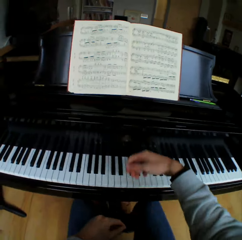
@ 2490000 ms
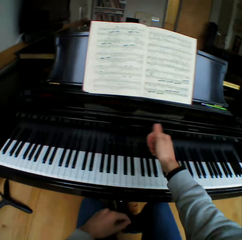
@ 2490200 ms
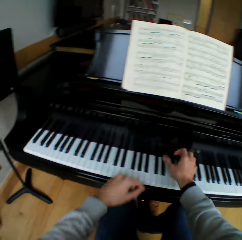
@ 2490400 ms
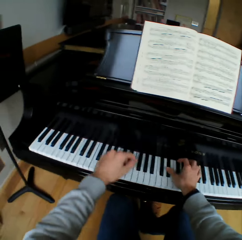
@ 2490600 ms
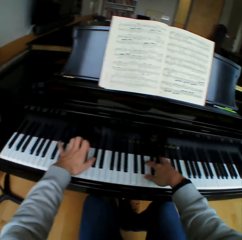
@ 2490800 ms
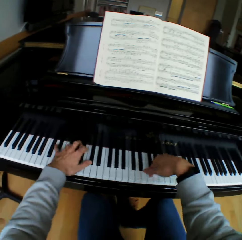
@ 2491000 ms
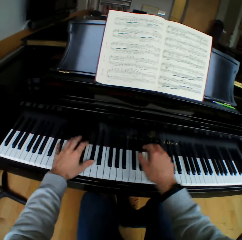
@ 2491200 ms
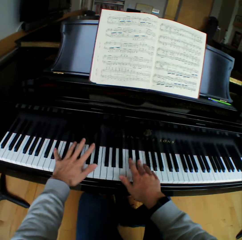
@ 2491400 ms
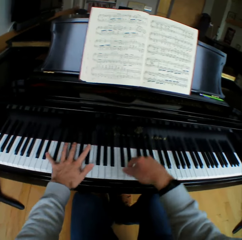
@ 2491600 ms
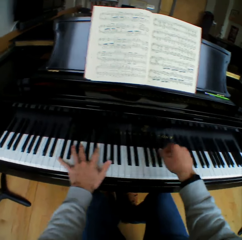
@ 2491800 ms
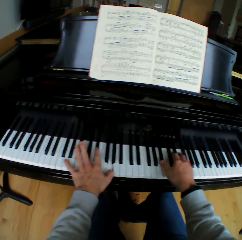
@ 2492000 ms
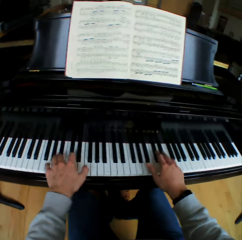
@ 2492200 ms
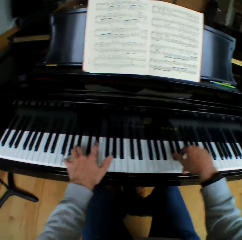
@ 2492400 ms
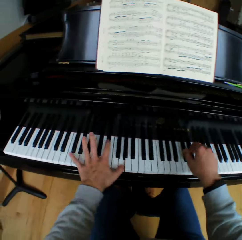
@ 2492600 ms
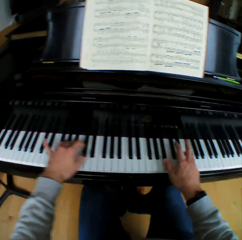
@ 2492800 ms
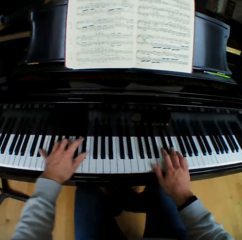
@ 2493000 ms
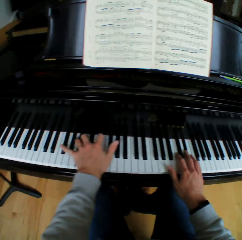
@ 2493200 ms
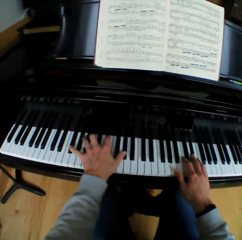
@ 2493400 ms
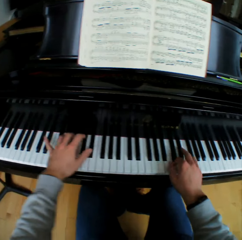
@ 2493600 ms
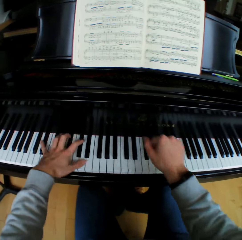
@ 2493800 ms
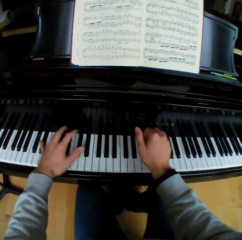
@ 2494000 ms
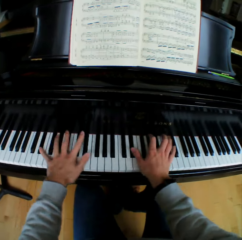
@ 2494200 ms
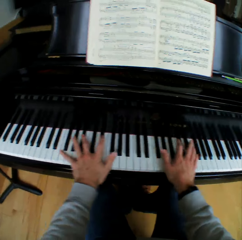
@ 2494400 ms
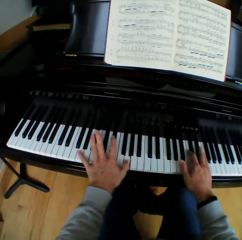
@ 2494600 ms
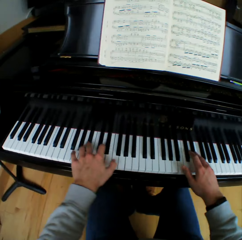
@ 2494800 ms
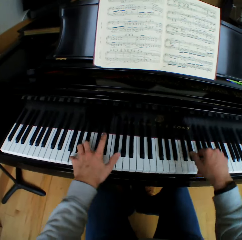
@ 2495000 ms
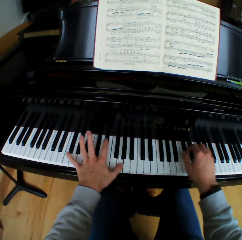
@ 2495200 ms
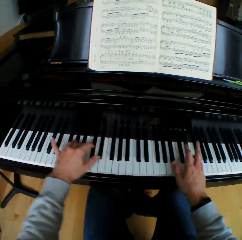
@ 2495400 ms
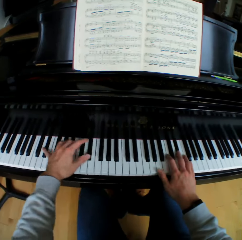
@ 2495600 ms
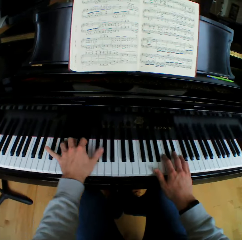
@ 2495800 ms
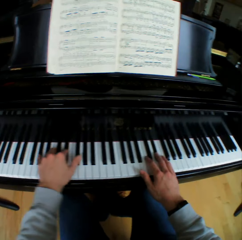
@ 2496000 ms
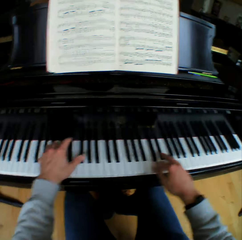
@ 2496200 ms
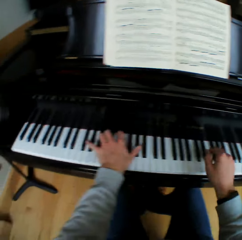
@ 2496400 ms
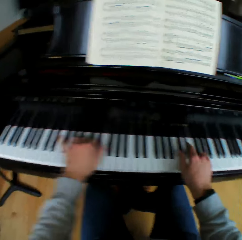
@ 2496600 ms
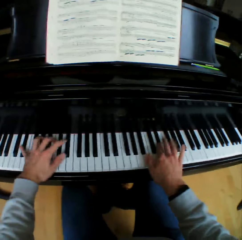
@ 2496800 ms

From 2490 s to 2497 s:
The camera wearer flexes his hands. He plays the piano with both hands.

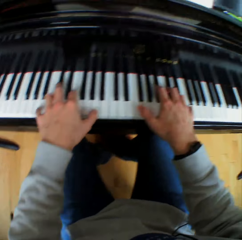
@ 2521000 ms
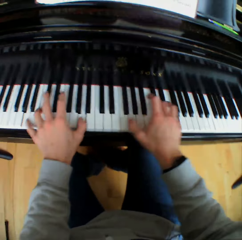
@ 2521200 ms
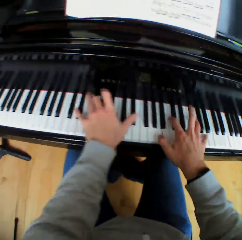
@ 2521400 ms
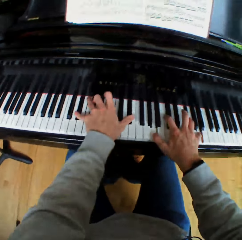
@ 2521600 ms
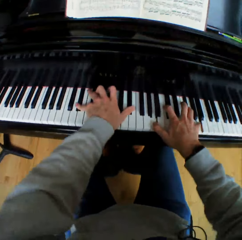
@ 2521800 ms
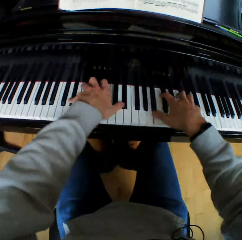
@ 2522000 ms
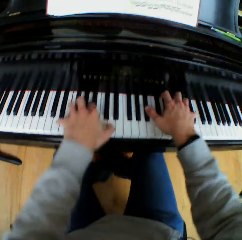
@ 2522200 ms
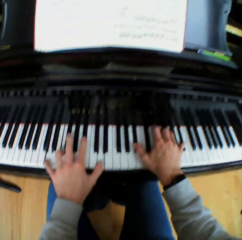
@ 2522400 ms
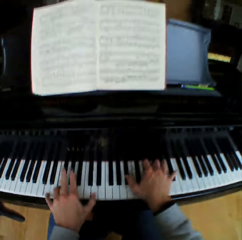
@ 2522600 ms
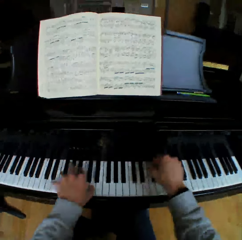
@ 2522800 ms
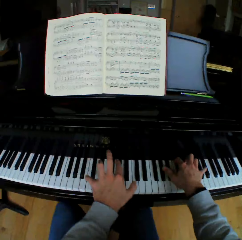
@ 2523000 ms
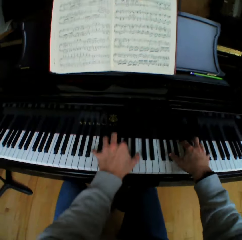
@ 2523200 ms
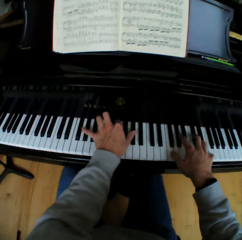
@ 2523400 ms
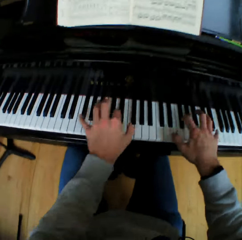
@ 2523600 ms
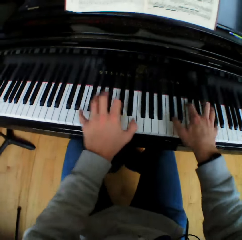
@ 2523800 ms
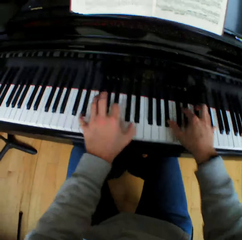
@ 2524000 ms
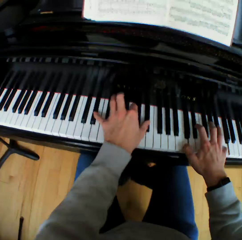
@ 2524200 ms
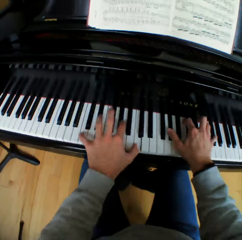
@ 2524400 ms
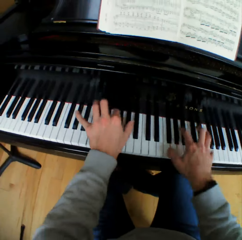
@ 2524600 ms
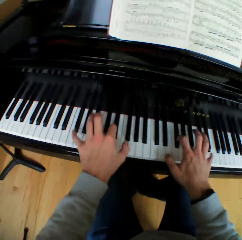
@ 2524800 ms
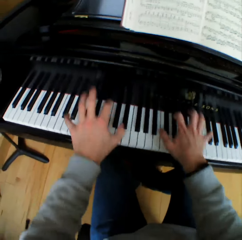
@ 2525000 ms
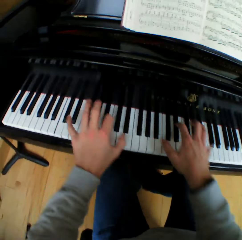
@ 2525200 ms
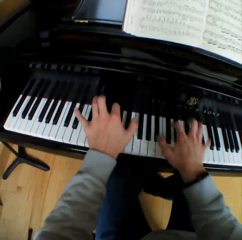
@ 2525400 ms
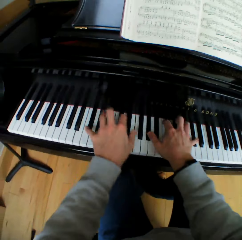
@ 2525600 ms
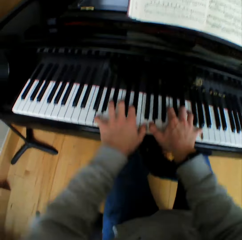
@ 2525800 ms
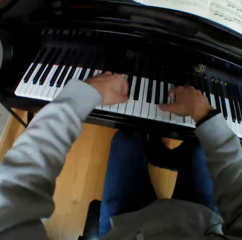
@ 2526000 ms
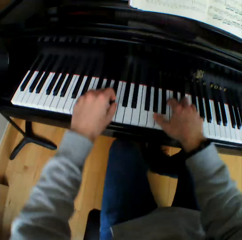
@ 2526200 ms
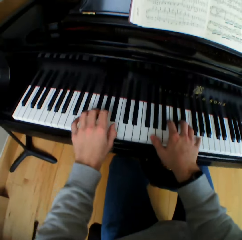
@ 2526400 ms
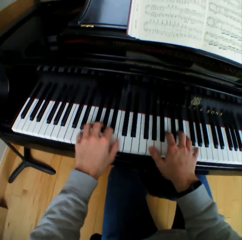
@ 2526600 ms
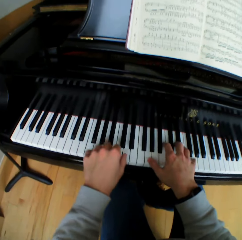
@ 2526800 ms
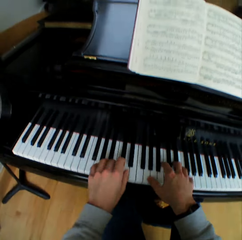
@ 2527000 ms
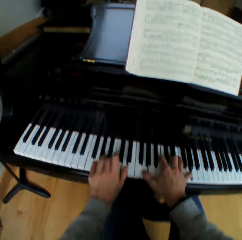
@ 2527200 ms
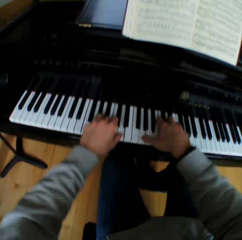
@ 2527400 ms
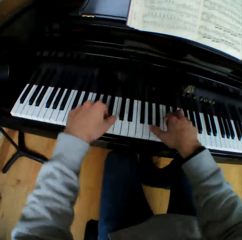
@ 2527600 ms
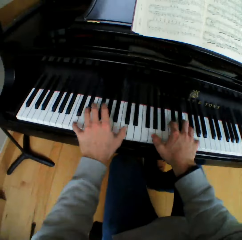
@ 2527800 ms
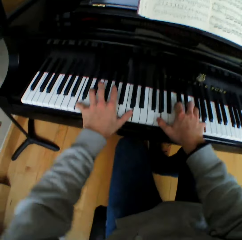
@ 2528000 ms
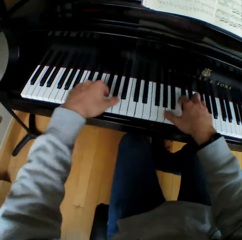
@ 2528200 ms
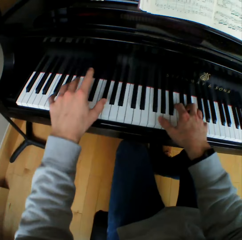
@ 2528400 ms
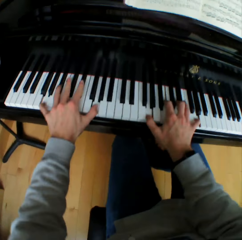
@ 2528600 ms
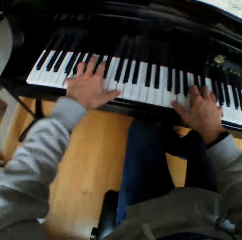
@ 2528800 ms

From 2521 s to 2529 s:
The camera wearer moves his head. He looks at the piano.

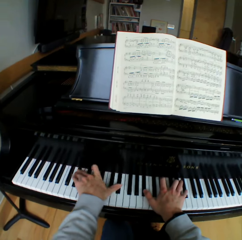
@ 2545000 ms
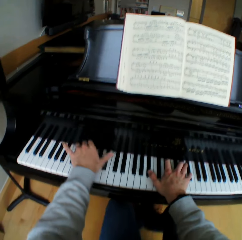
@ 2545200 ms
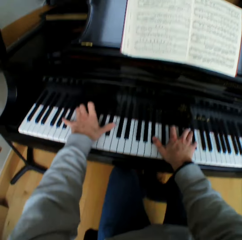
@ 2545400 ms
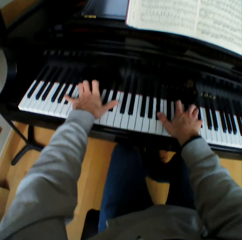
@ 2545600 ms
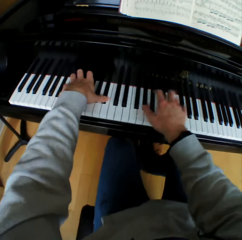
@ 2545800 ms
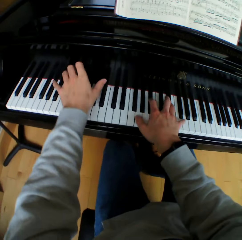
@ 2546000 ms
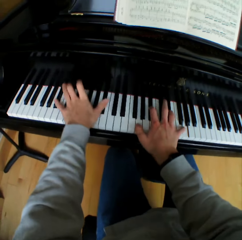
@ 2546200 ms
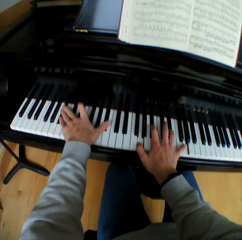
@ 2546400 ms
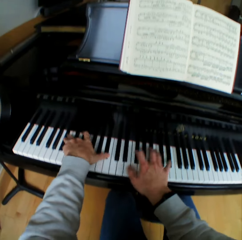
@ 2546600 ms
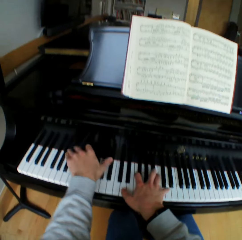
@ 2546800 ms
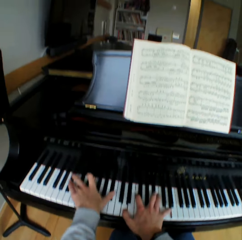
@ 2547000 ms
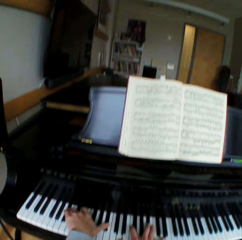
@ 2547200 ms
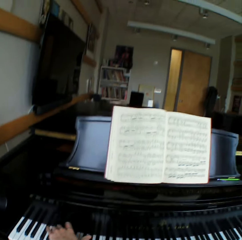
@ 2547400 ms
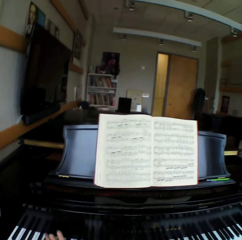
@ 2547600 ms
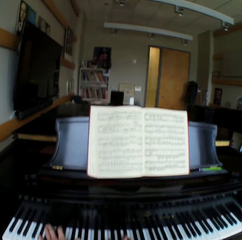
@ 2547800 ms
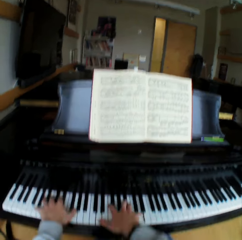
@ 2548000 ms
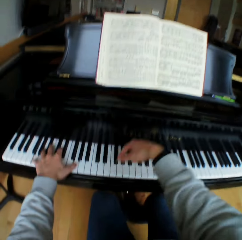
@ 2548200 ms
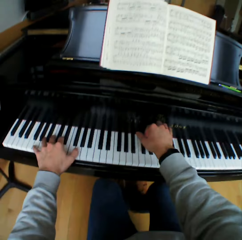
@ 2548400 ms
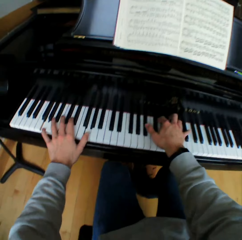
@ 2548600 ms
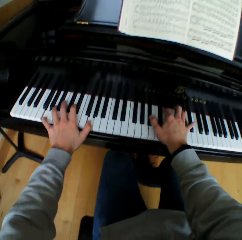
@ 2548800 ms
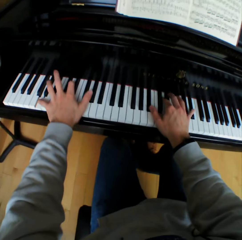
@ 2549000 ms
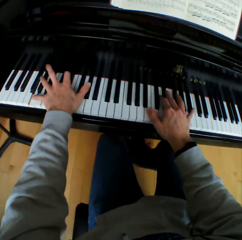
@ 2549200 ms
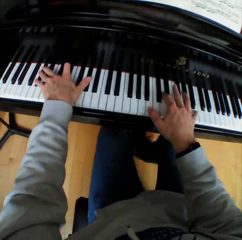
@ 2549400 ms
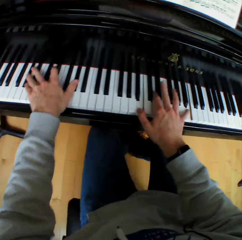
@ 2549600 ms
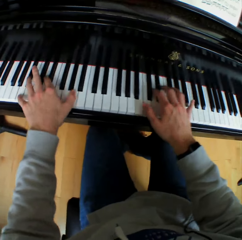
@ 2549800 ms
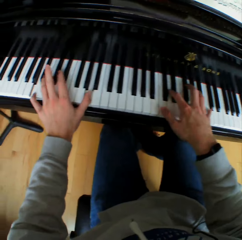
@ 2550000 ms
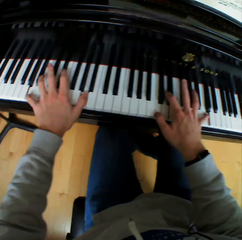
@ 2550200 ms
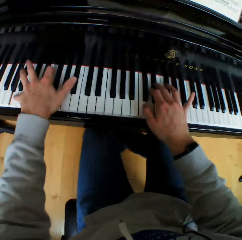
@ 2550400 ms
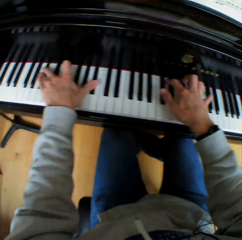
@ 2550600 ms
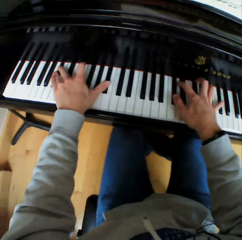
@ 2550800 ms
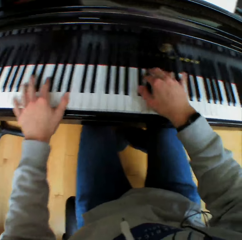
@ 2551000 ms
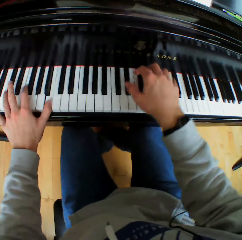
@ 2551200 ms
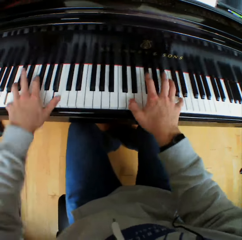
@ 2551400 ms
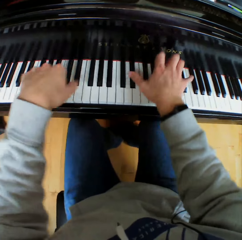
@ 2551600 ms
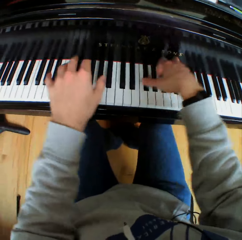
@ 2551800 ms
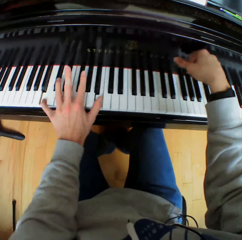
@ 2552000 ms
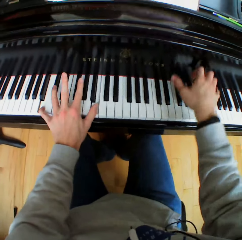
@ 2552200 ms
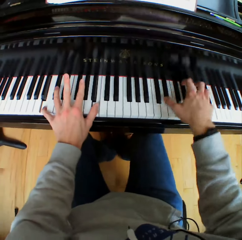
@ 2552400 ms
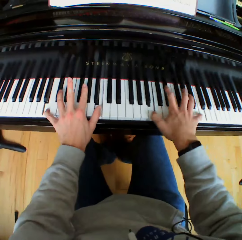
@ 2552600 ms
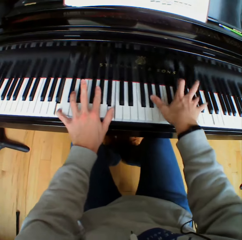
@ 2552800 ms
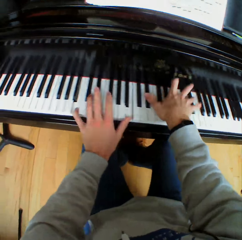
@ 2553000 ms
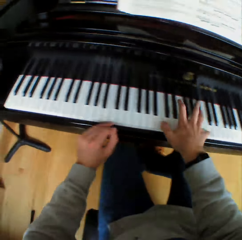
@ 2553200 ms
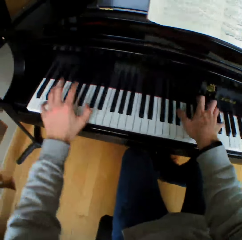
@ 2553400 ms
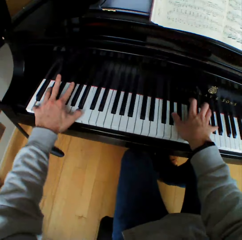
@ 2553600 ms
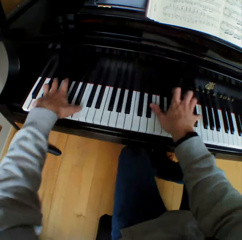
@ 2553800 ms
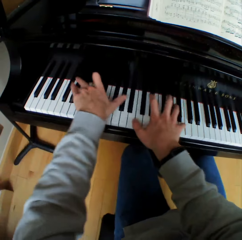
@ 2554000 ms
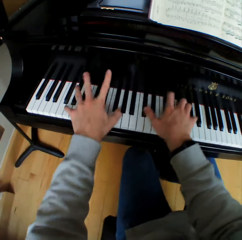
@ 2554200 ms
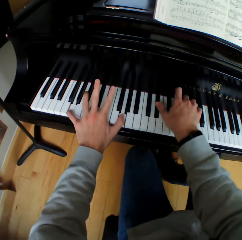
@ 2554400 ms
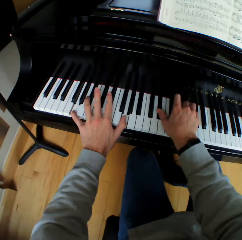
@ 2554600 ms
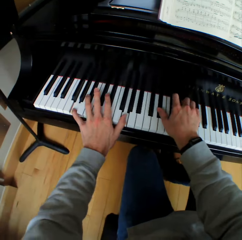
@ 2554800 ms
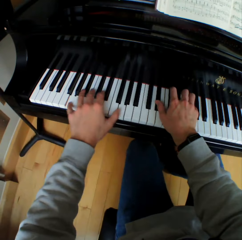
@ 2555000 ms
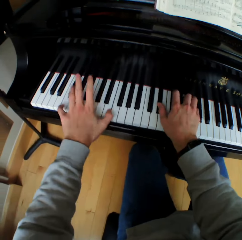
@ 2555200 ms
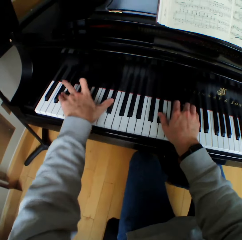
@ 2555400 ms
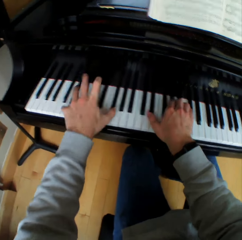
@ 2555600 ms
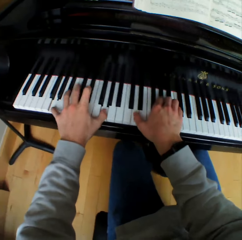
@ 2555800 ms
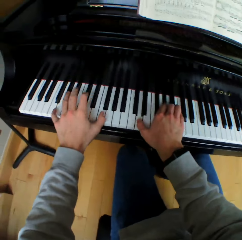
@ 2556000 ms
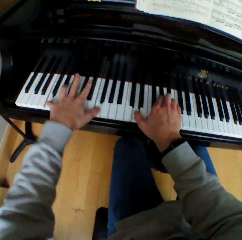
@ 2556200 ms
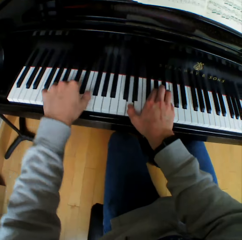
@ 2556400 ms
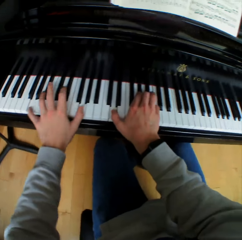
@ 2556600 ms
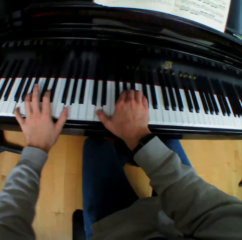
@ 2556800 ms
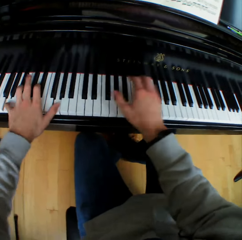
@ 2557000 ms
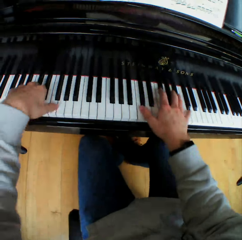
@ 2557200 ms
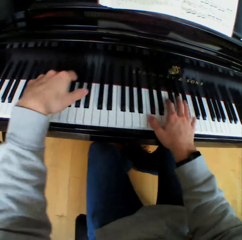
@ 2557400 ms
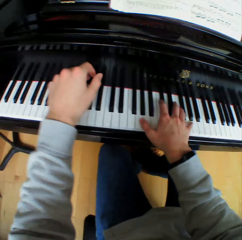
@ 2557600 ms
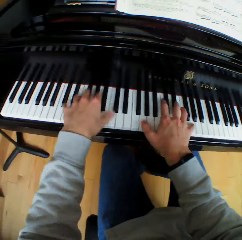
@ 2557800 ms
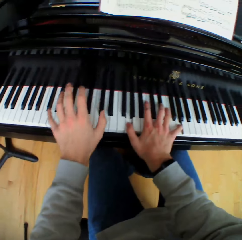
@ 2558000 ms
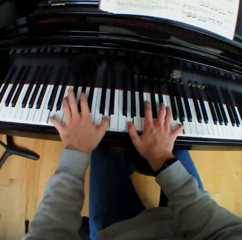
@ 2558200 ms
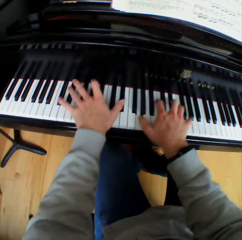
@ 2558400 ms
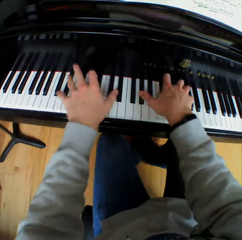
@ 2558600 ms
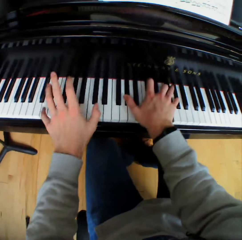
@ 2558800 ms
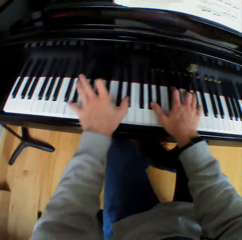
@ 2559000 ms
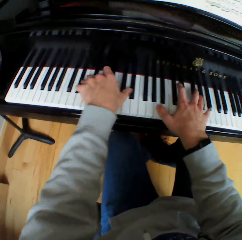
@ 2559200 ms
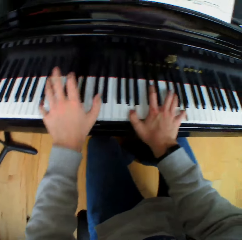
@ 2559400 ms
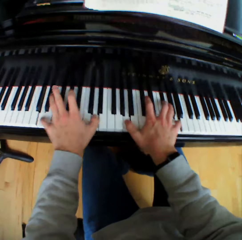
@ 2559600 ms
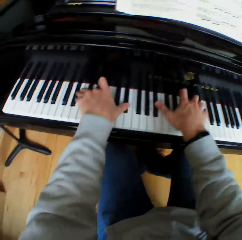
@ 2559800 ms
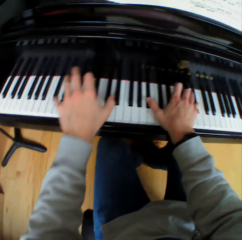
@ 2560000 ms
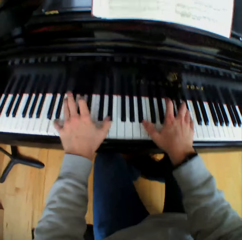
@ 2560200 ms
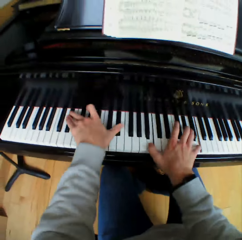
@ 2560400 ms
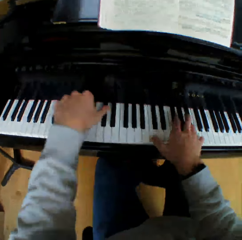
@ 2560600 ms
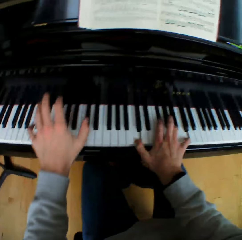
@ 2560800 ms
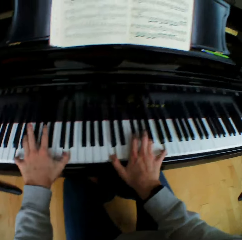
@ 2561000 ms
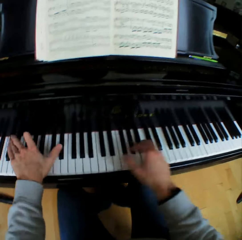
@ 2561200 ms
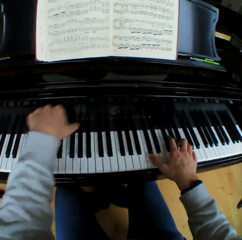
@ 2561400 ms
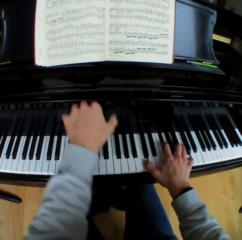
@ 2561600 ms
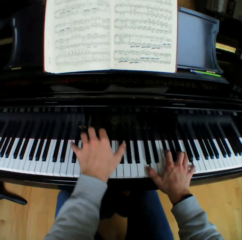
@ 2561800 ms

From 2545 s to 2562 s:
The camera wearer moves his head. He looks at the piano.
